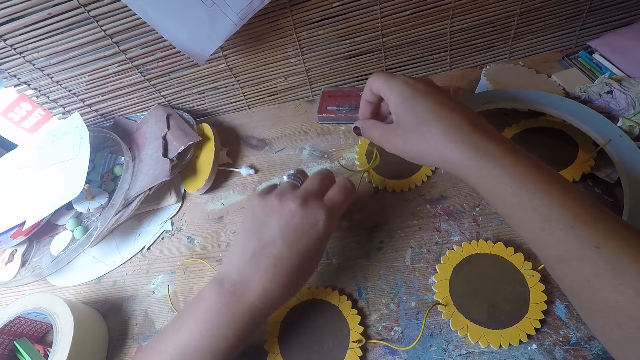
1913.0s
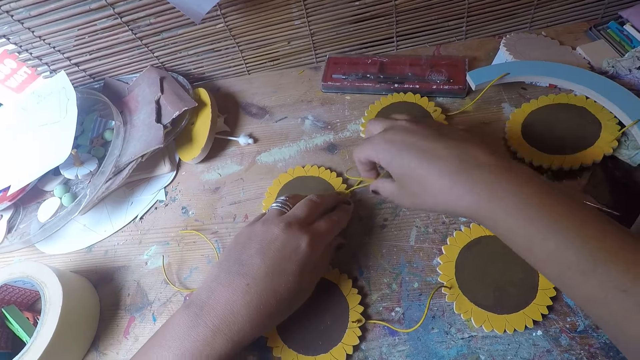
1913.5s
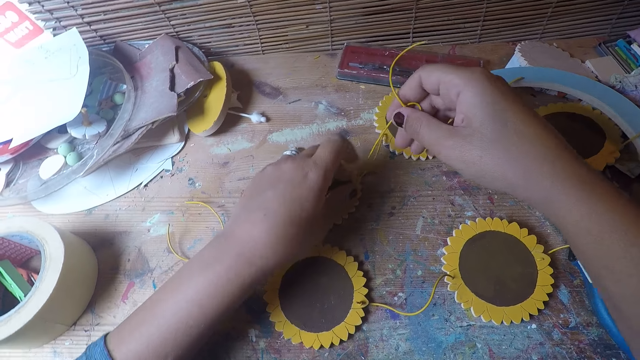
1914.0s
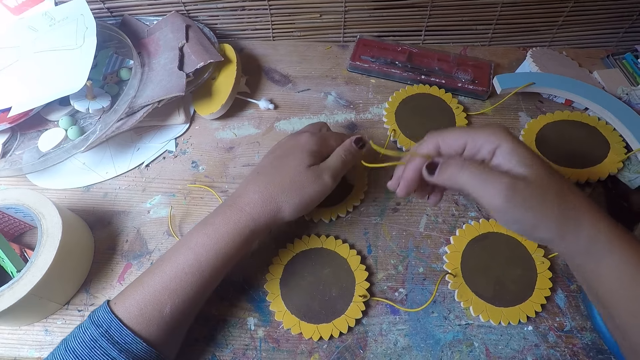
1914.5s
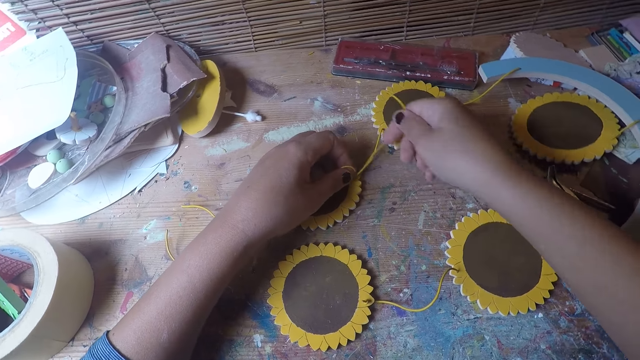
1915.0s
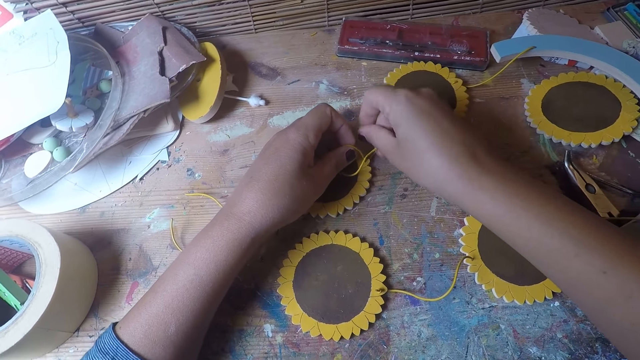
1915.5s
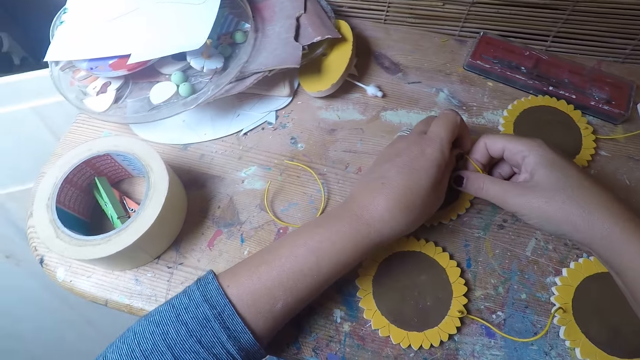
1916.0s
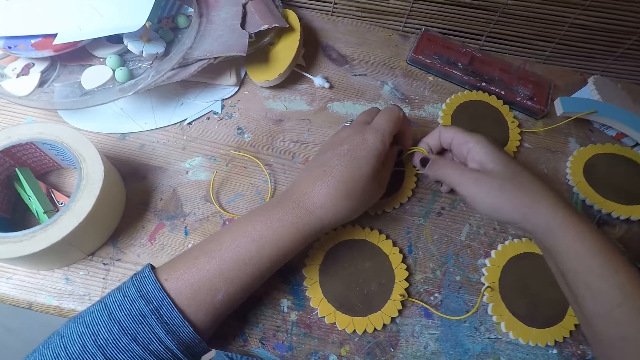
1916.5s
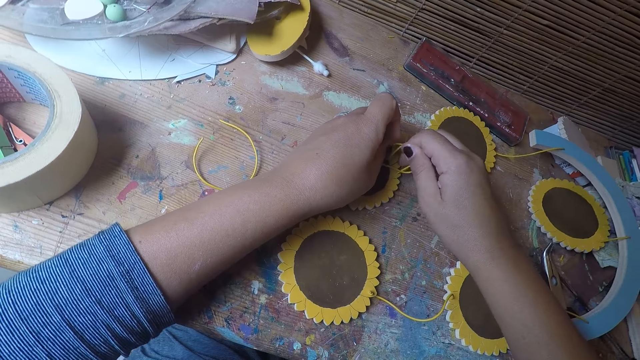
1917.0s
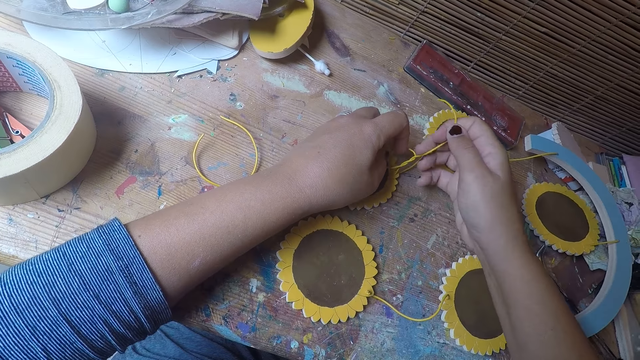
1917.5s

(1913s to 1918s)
The camera wearer holds the flower craft. She picks up another part of the craft with her left hand. She flips the flower craft, pulls the string, and ties the rope of the craft as a knot.

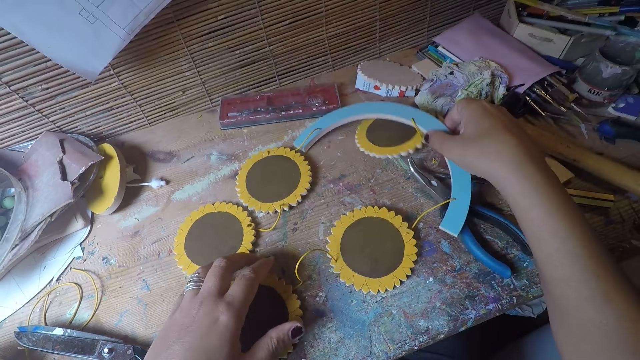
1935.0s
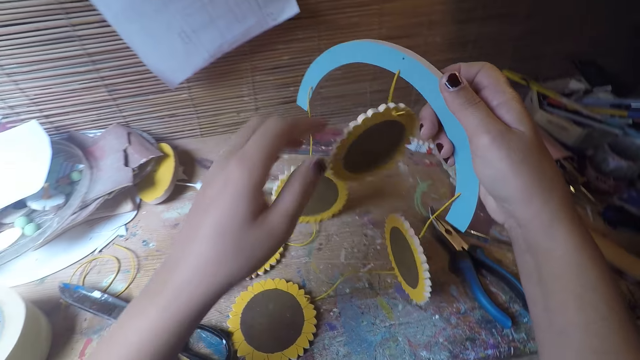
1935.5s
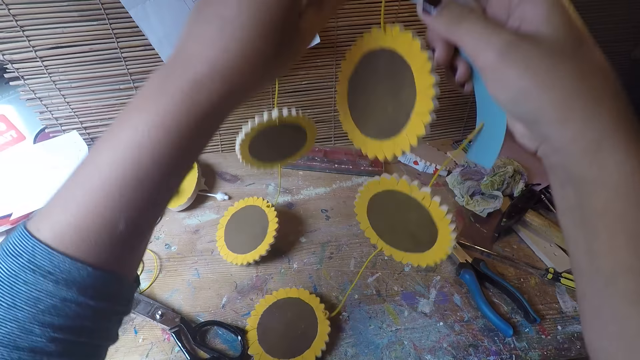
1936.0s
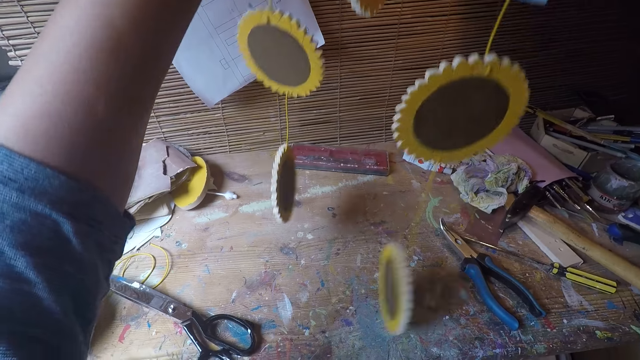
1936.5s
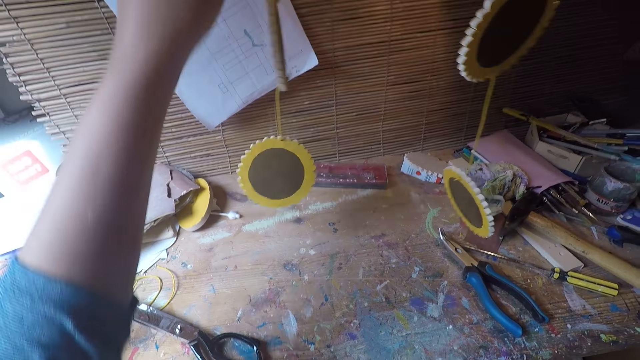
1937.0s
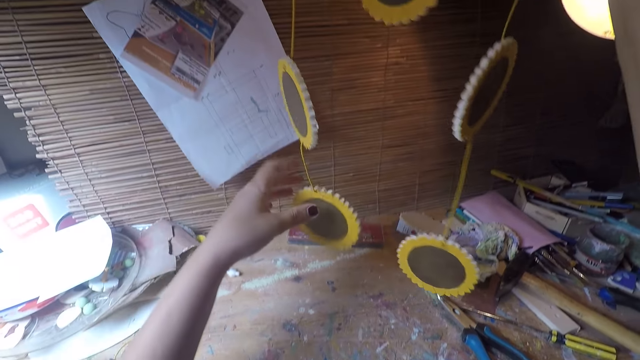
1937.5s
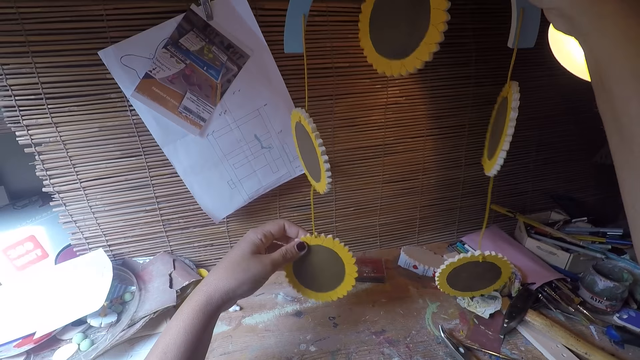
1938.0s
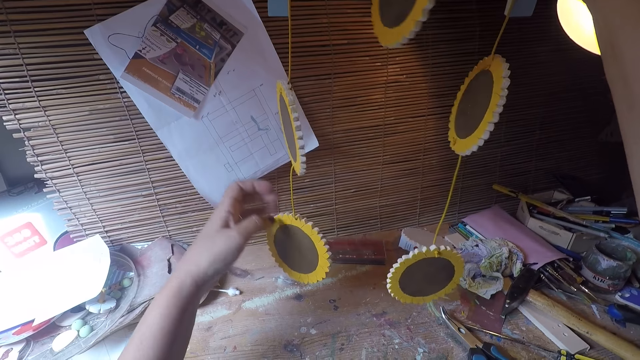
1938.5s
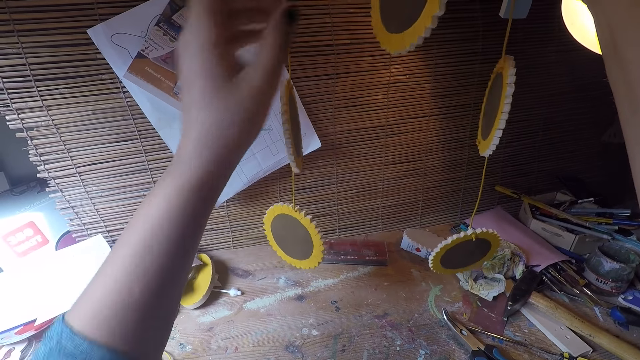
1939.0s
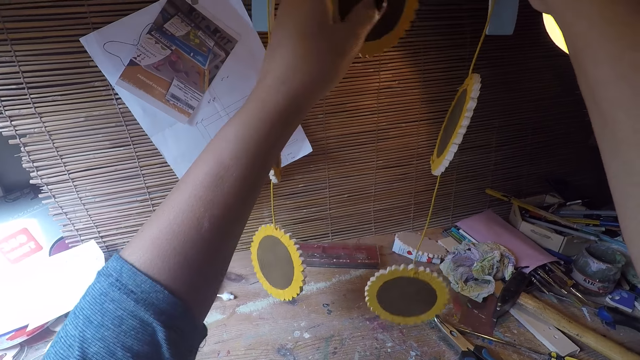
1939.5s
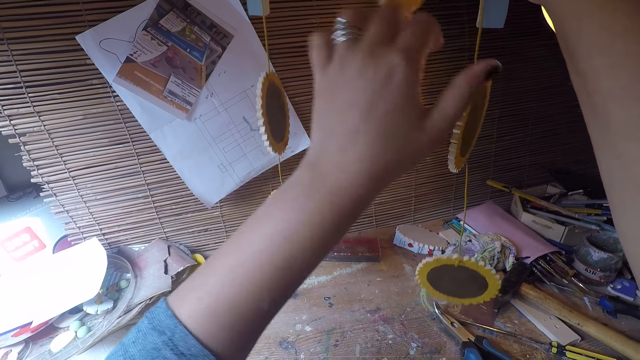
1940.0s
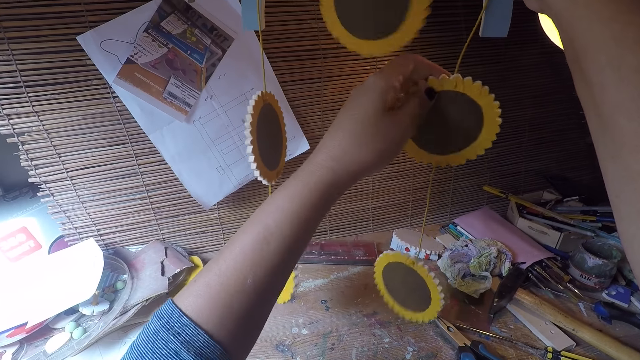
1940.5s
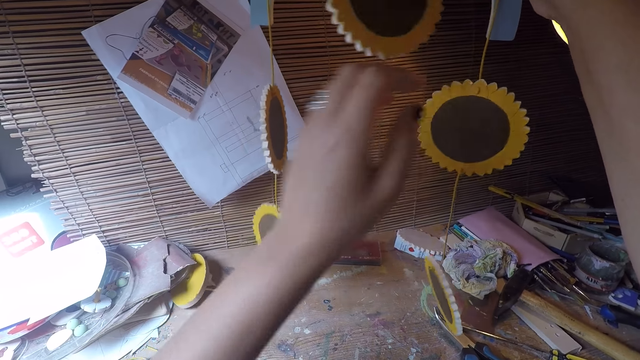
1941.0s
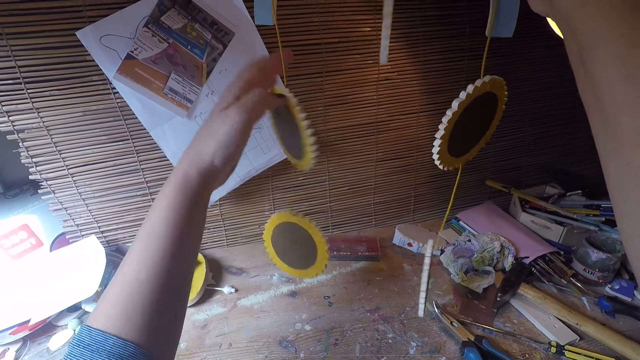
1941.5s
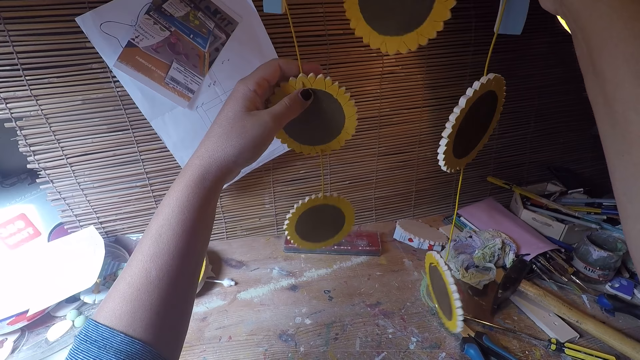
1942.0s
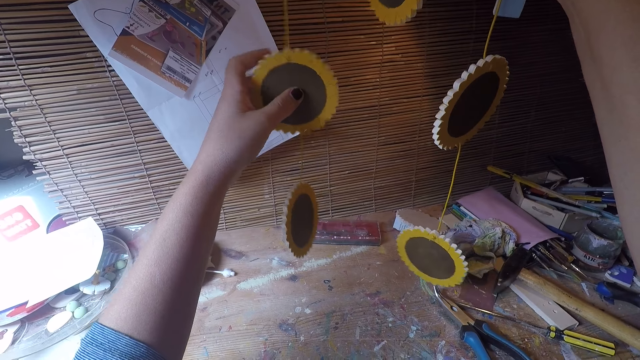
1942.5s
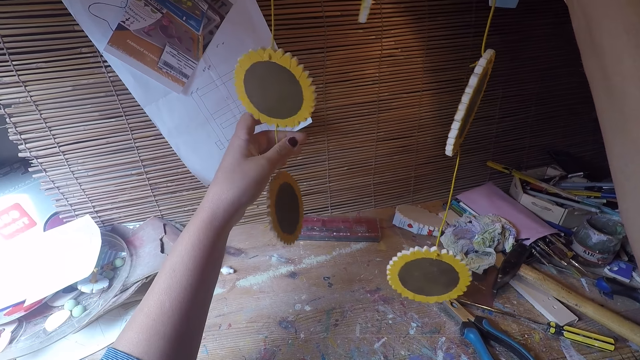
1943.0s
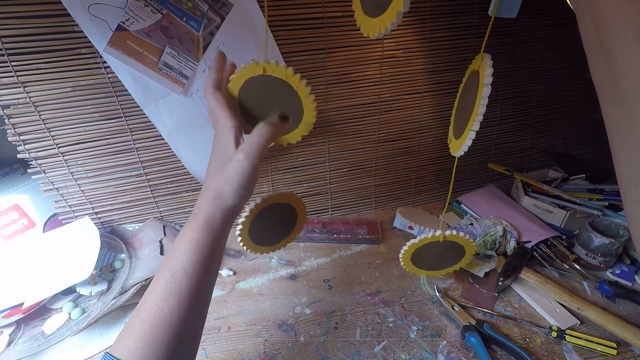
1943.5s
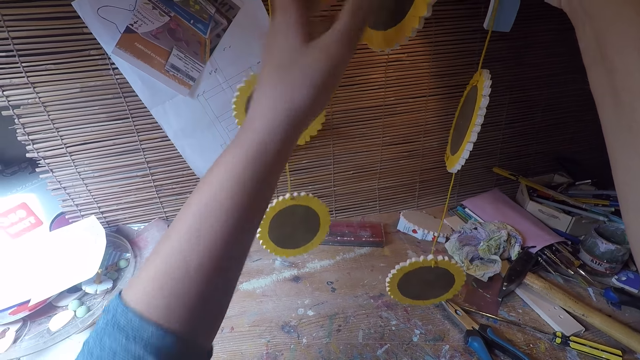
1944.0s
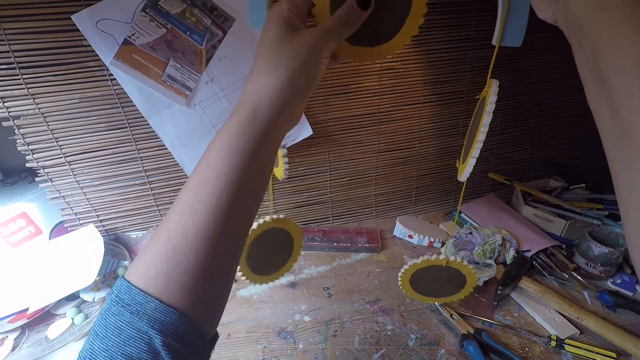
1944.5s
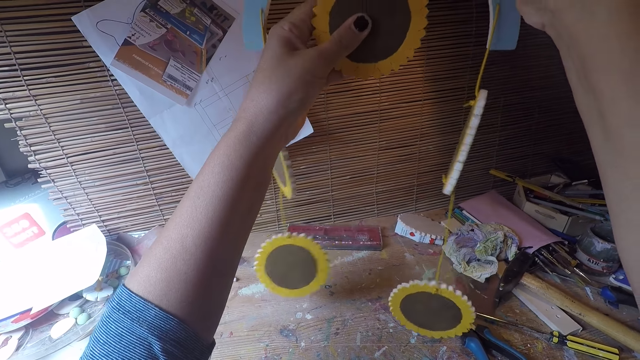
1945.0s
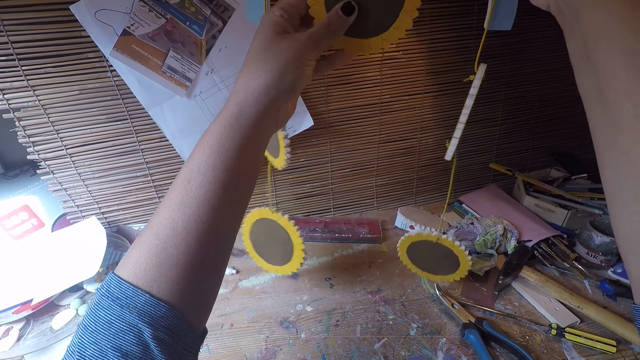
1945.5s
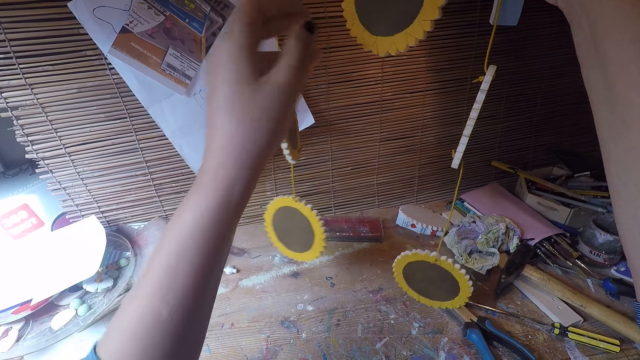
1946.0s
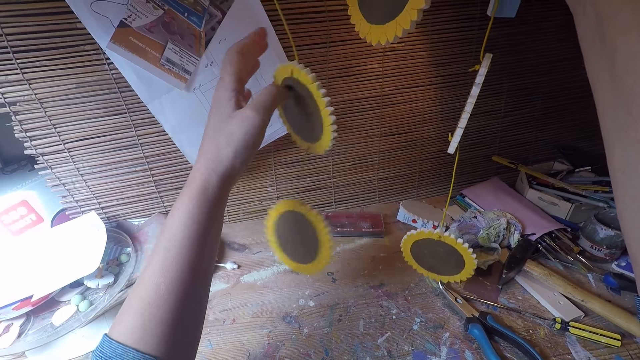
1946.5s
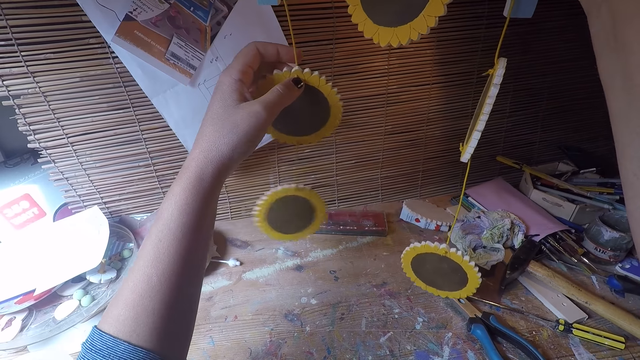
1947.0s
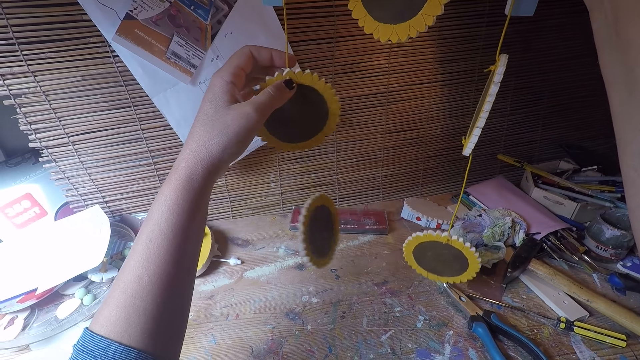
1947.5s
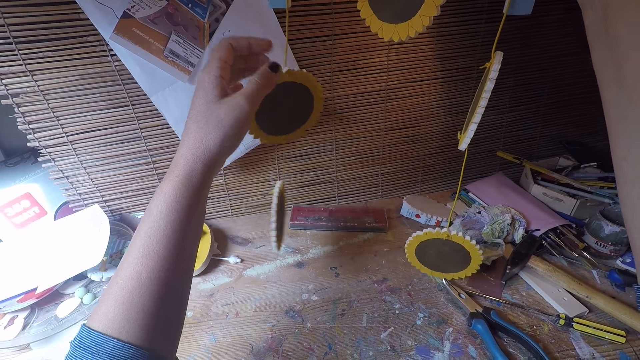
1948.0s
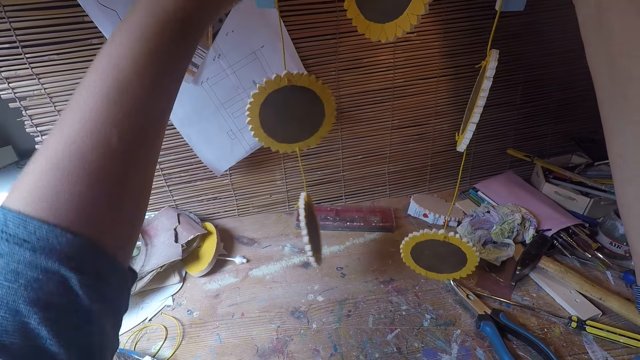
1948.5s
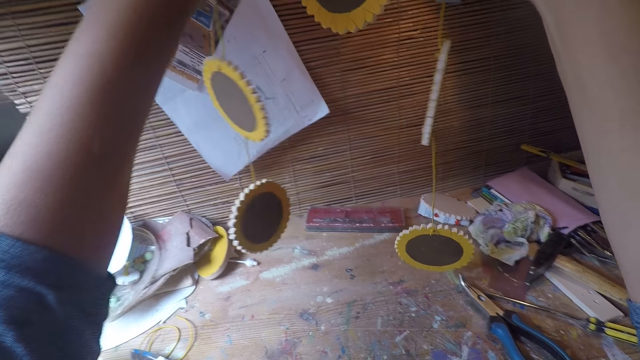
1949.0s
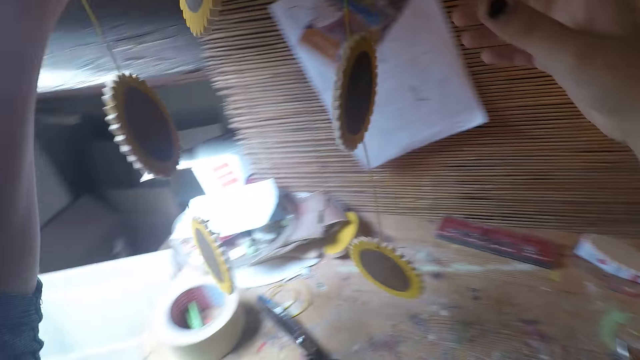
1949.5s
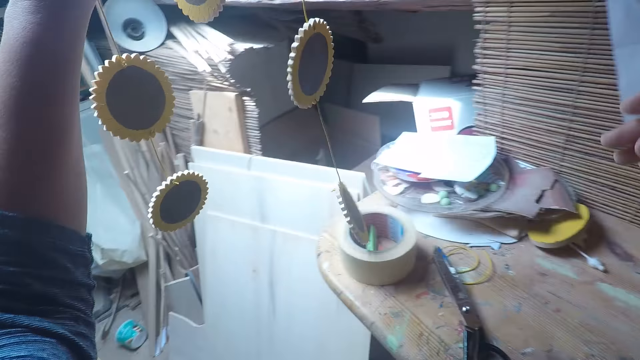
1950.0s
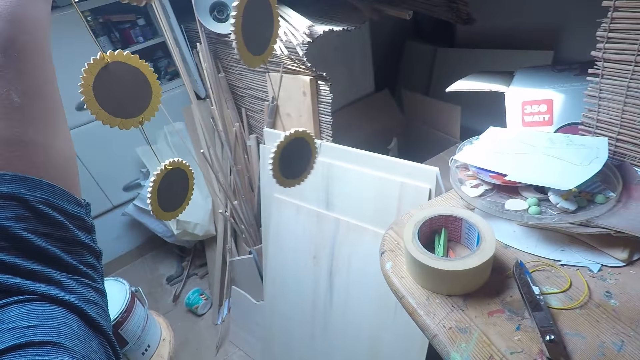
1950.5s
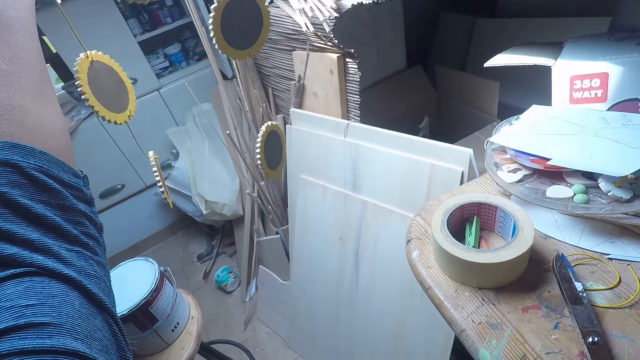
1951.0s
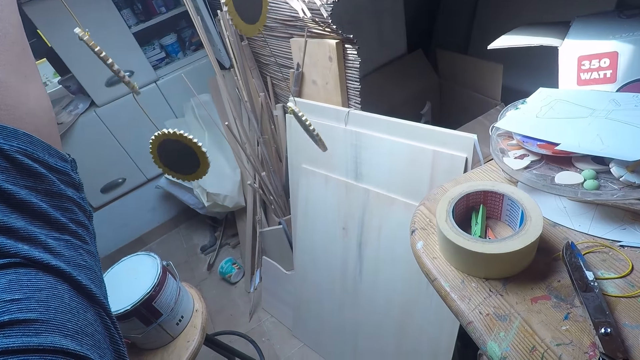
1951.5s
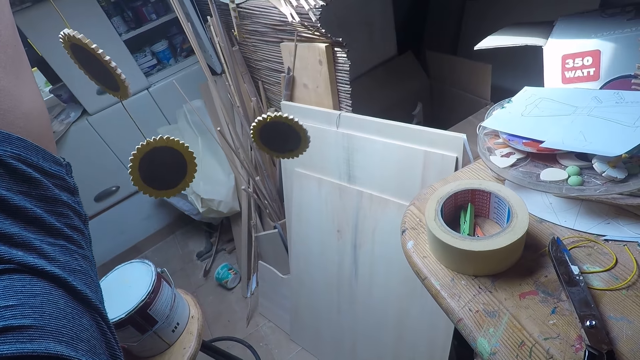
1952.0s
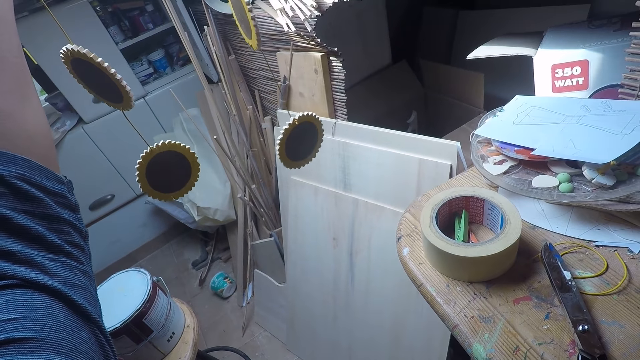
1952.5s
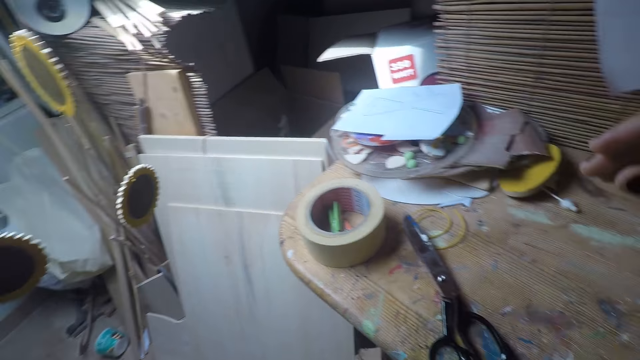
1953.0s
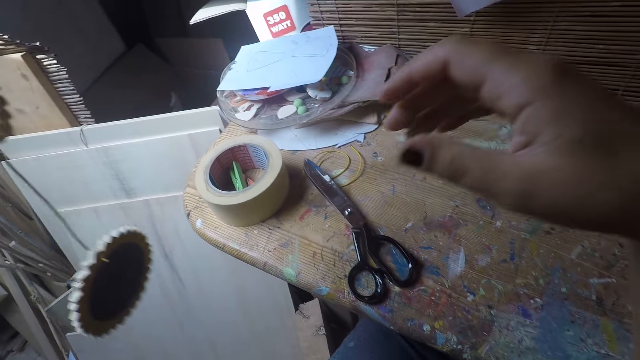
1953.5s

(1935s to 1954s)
The camera wearer picks up the flower craft holder from the table with her right hand. She adjusts the craft in her hand. She holds the flower craft. She flips the flower craft. She holds the flower craft. She pulls her hand off the flower craft. She holds the flower craft. She holds the string. She pulls her hand off the string. She holds the flower craft. She pulls her hand off the flower craft. She holds the flower craft. She pulls her hand off the flower craft. She switches the flower craft decoration to the other hand. She checks the flower craft decoration.
